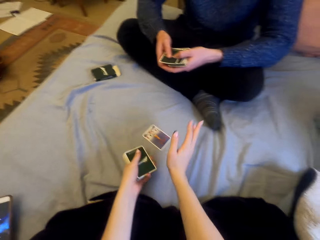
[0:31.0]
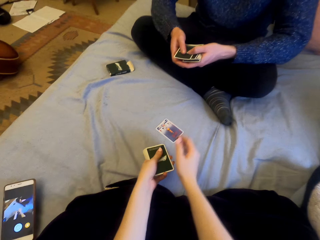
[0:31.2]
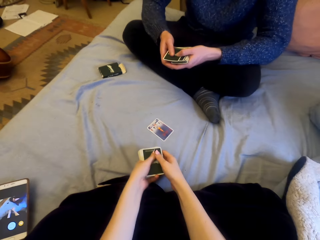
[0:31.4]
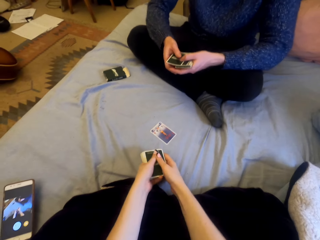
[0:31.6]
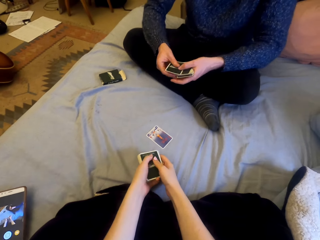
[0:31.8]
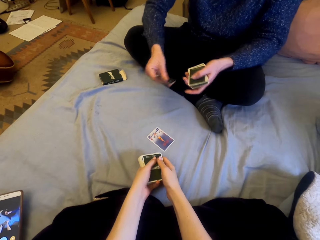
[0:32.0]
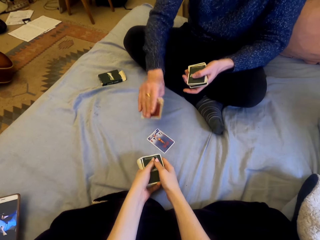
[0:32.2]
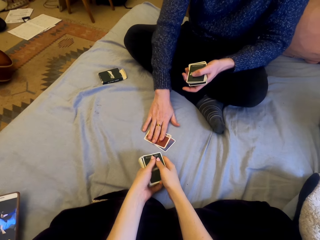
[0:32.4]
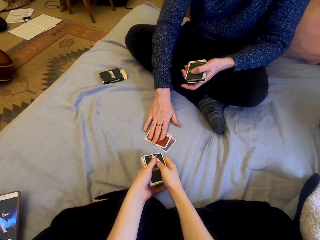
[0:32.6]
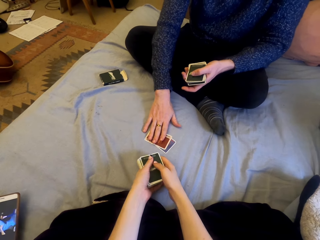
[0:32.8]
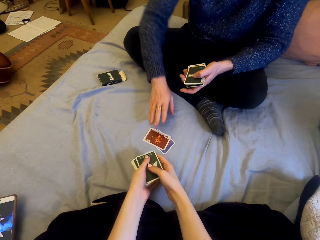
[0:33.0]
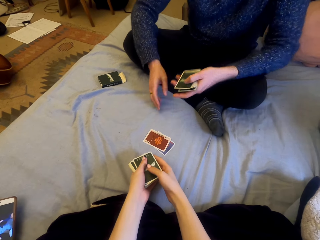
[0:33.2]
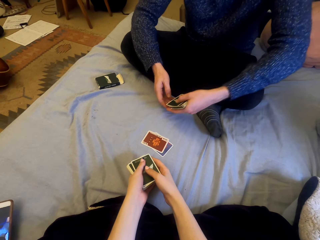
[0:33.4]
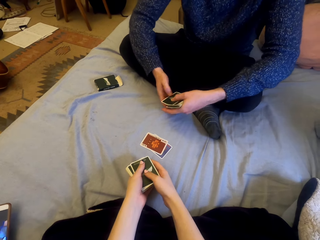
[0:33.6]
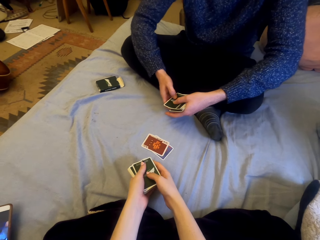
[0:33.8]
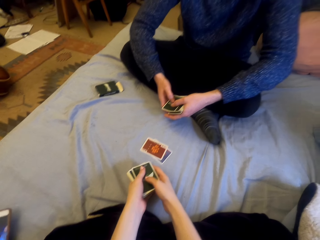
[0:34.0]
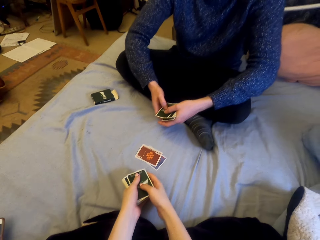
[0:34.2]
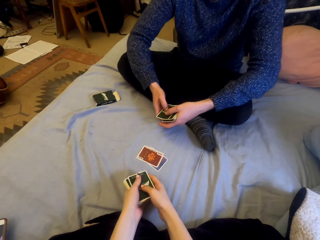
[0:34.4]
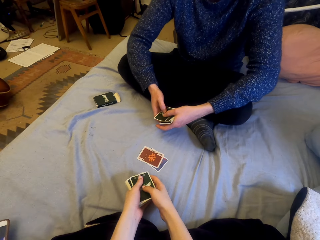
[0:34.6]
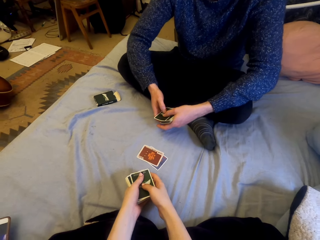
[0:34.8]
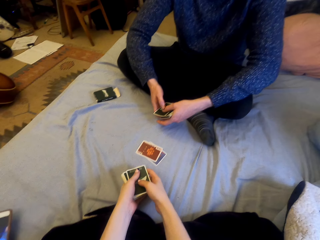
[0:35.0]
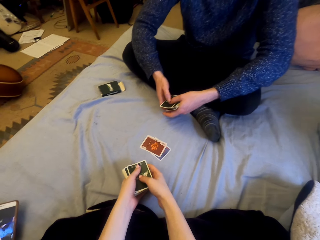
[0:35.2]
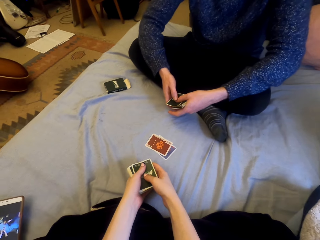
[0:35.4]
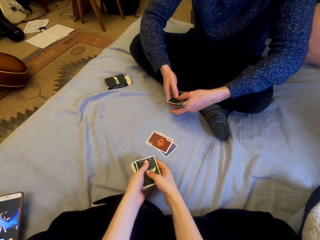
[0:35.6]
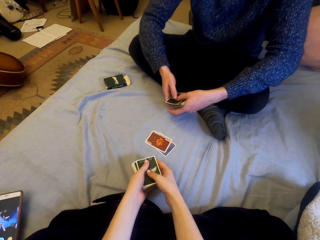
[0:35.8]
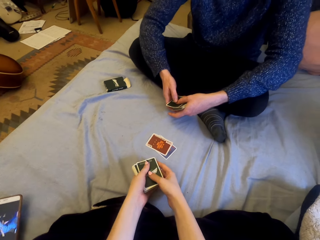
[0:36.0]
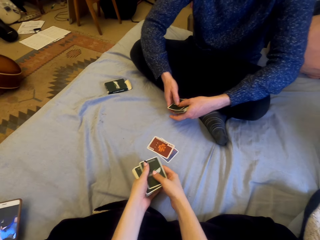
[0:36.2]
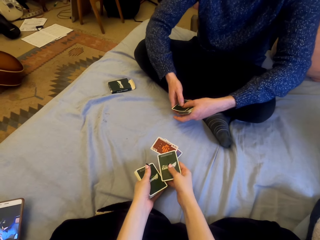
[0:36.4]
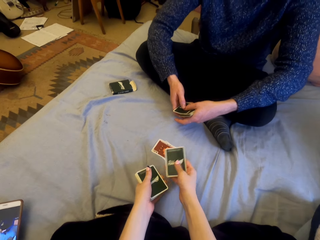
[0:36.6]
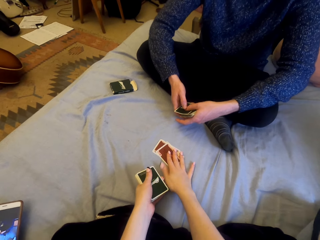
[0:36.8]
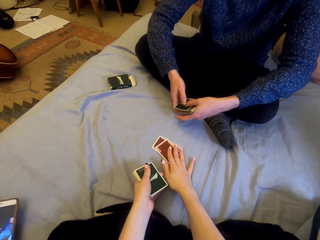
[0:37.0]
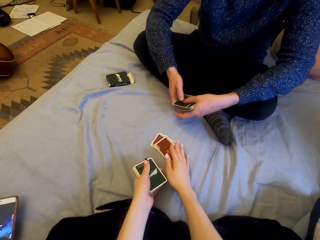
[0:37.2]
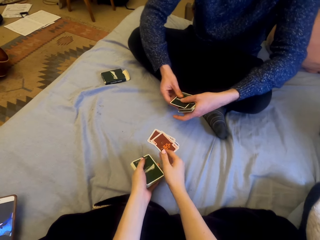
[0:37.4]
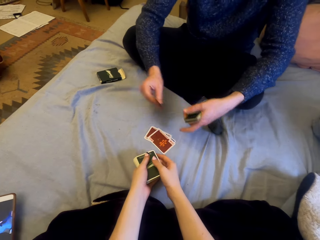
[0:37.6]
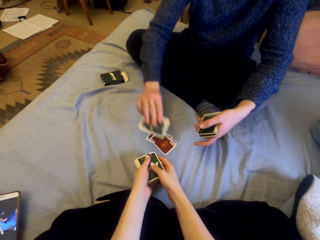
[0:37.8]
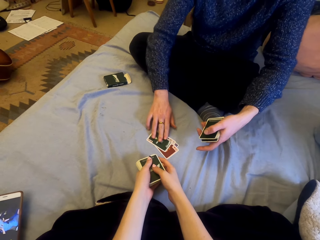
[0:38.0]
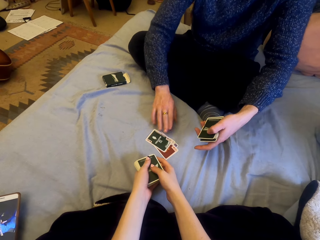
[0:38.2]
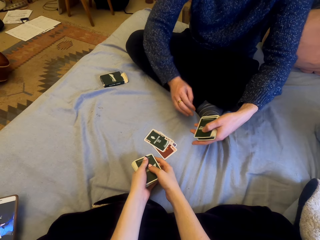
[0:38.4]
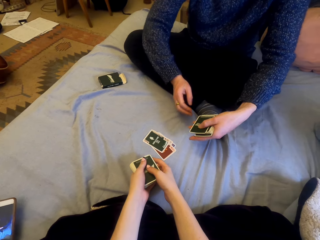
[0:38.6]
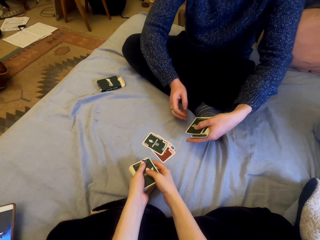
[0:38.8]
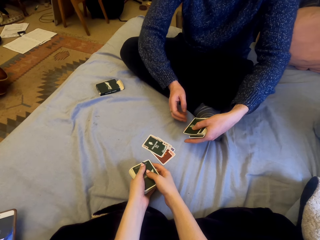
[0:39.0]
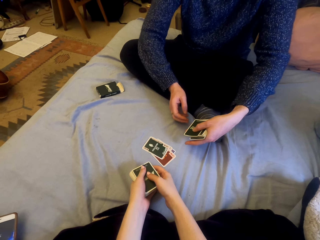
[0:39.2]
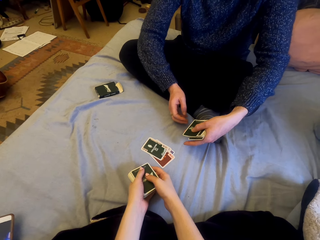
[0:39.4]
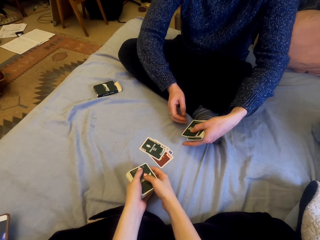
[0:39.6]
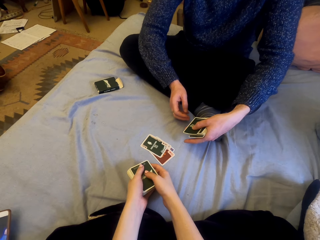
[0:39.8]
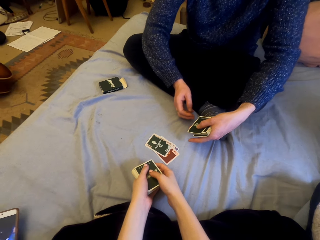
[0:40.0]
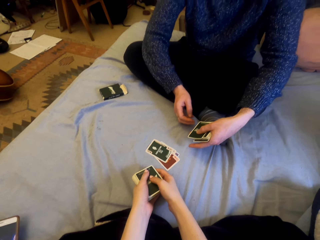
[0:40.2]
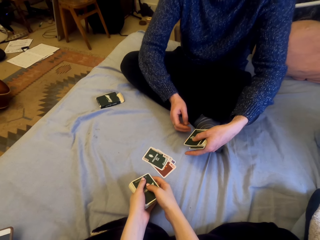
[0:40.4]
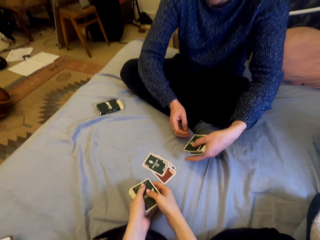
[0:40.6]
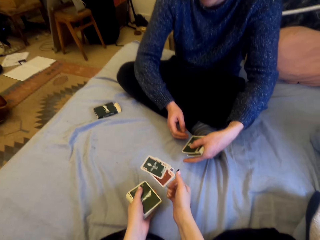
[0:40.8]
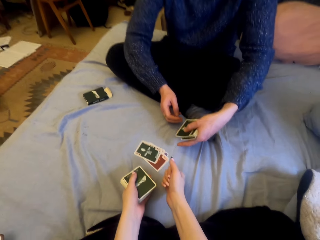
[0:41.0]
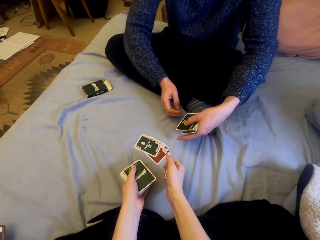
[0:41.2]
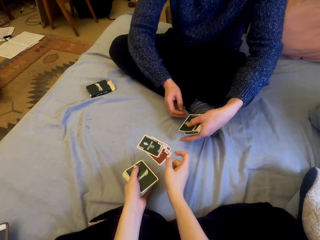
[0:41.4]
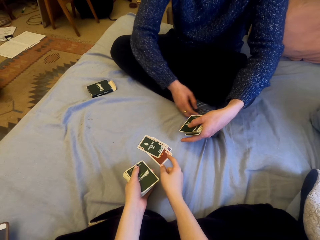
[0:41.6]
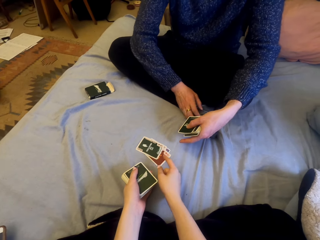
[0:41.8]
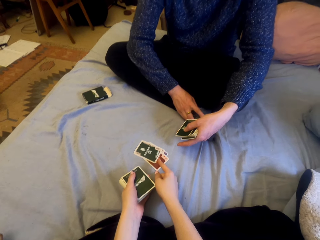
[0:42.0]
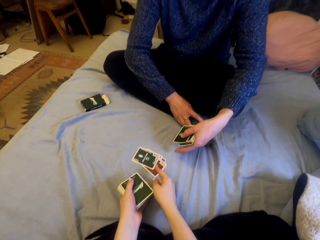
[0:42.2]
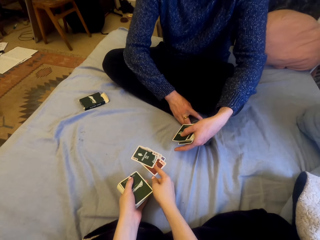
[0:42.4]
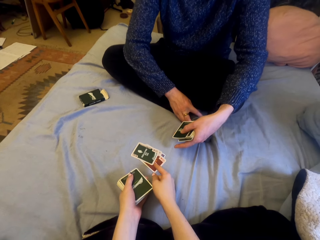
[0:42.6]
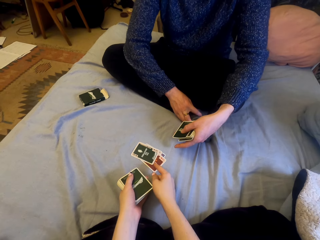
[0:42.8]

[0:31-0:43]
The camera wearer talks with a man. The man puts the cards on the sheet. The camera wearer puts the cards on the sheet. The man puts the cards on the sheet.

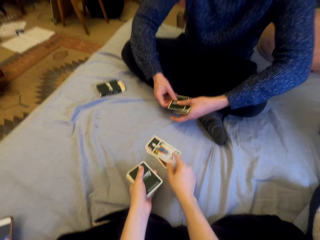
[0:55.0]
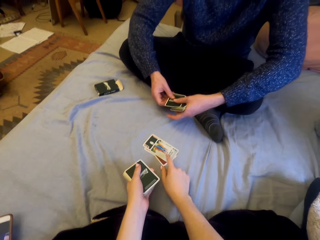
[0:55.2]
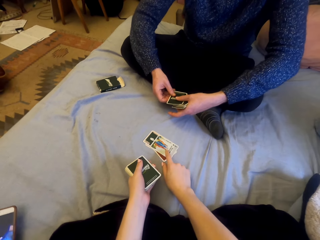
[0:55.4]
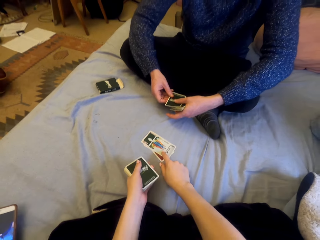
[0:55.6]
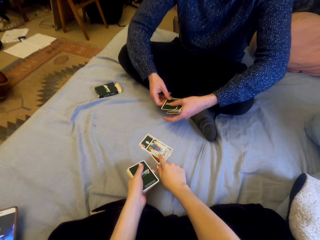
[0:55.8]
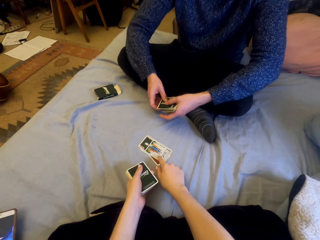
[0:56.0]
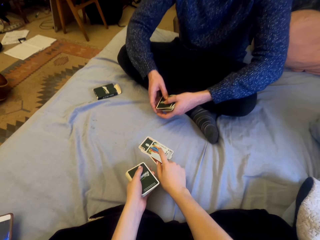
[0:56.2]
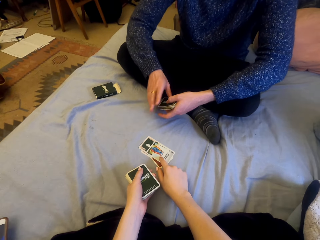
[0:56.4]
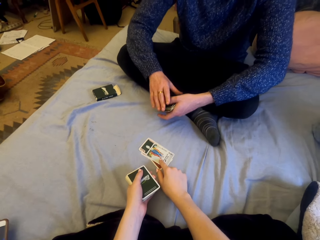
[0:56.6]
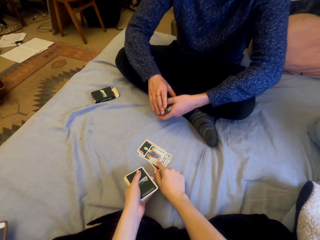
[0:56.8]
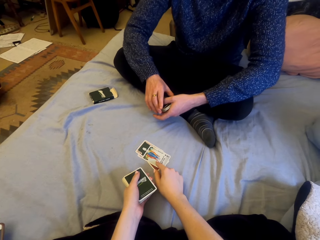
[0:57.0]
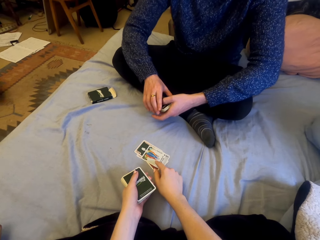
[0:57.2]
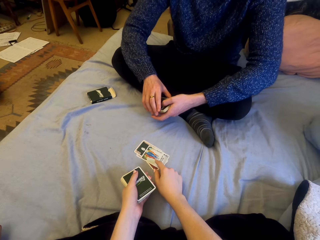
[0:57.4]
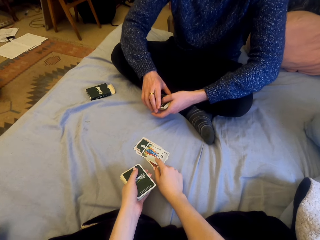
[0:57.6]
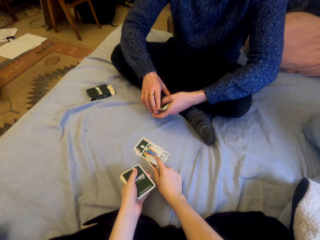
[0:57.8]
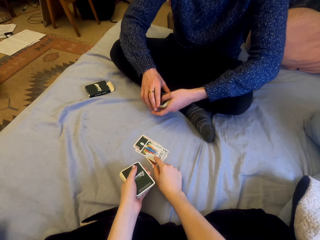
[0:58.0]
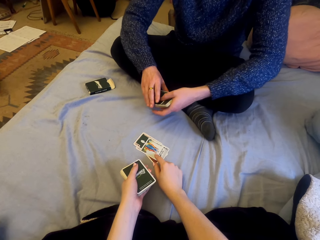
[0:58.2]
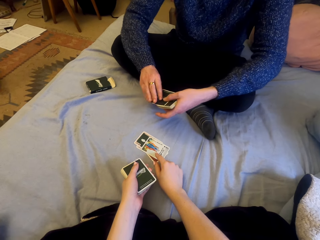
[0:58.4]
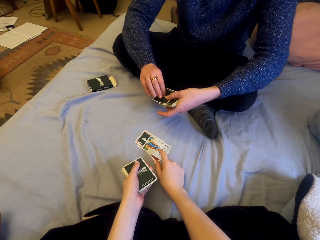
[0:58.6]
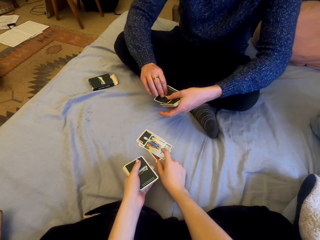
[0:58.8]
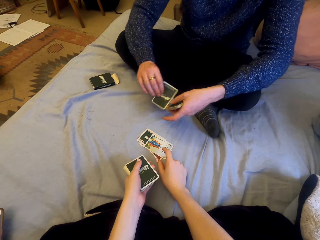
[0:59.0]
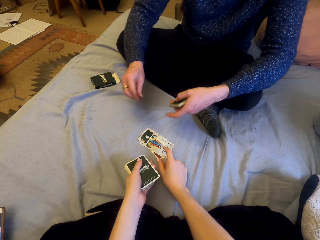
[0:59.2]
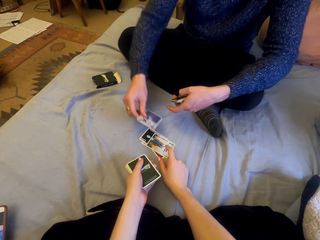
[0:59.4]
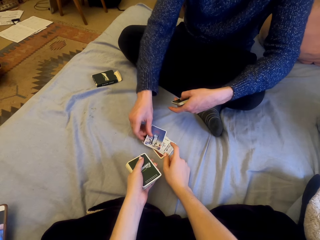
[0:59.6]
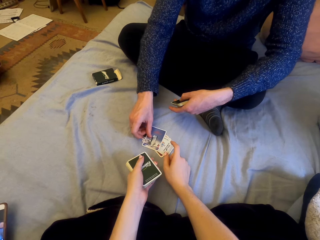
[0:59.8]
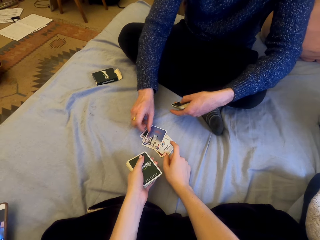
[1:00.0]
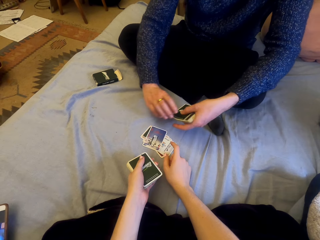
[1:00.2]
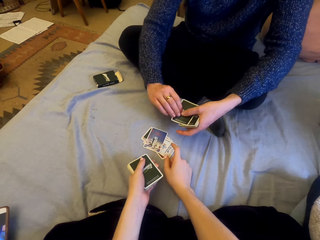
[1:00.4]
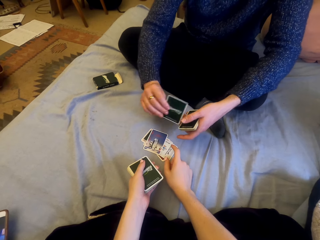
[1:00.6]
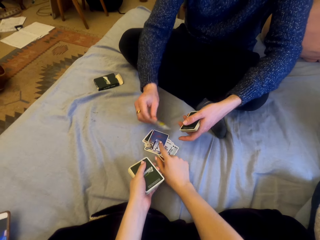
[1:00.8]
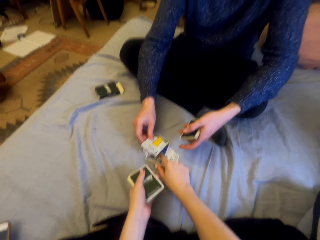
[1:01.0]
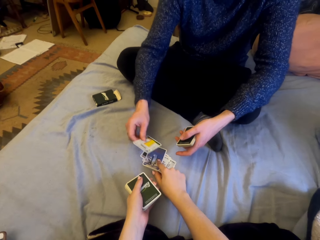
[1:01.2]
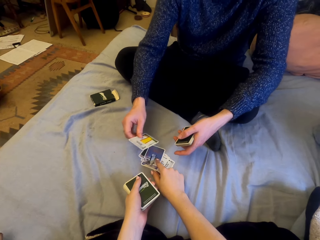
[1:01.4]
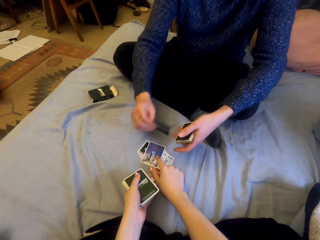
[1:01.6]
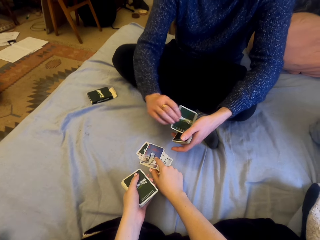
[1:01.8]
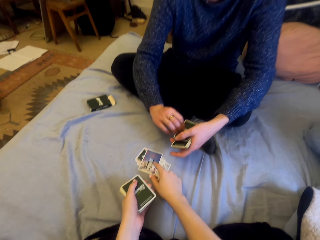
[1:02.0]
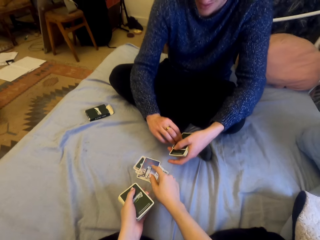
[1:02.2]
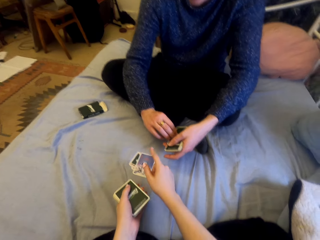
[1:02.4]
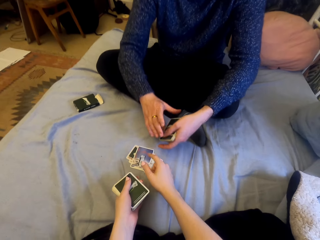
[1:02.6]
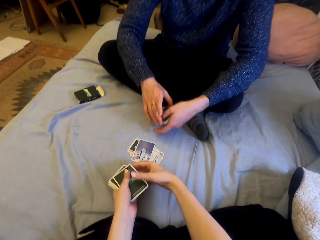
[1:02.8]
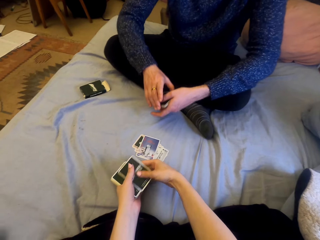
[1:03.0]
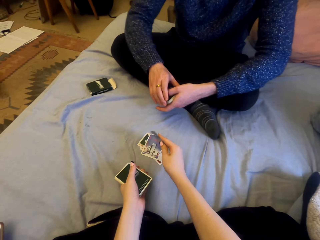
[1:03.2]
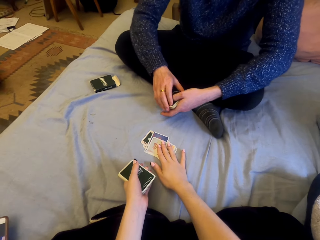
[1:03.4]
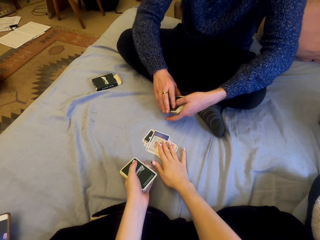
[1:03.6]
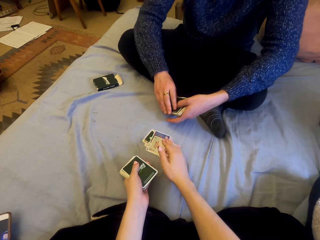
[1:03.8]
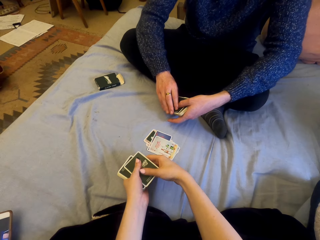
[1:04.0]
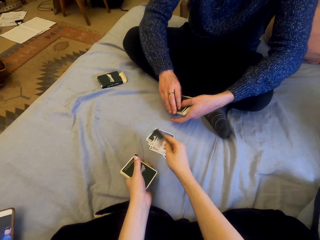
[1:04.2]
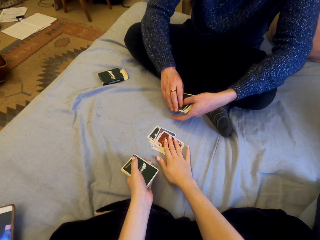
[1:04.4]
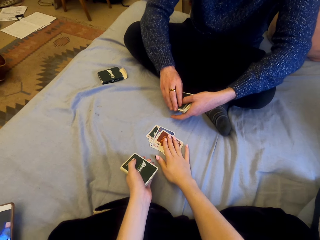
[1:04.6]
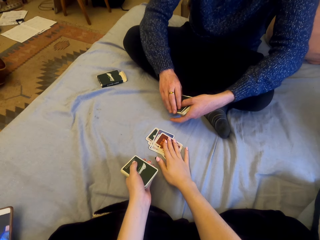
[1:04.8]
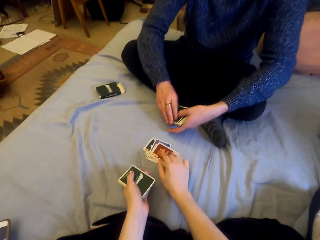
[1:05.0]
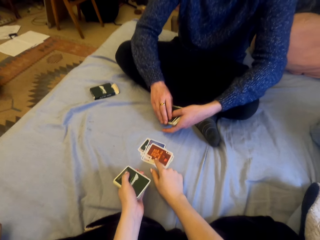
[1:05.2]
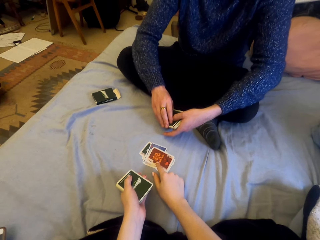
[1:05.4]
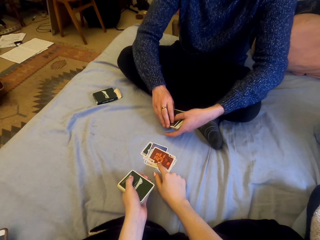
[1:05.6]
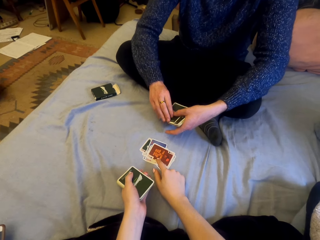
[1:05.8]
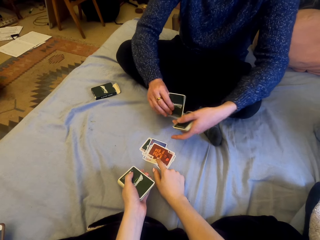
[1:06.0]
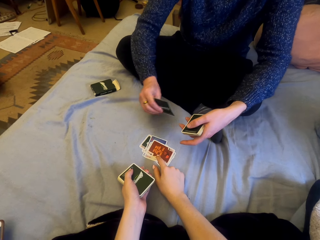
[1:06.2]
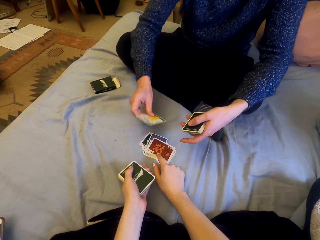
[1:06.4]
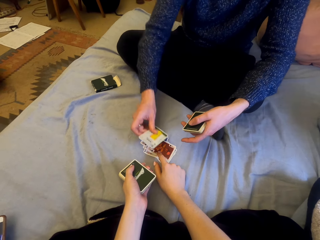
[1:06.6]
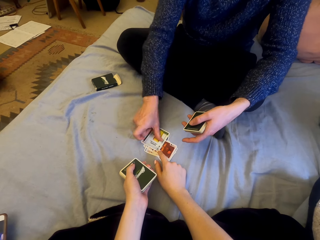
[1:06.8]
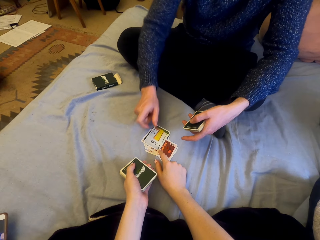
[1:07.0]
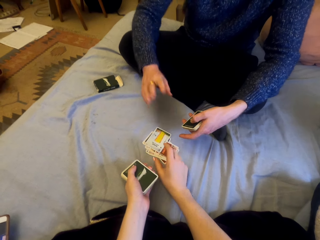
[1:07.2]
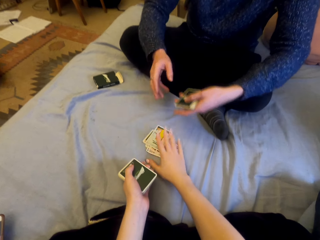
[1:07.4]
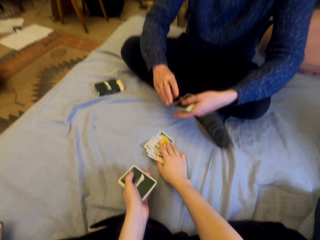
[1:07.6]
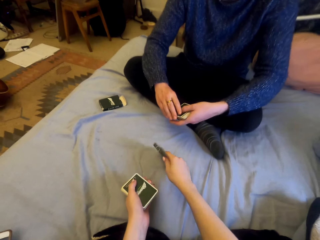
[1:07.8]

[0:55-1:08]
The camera wearer puts the cards on the sheet. They touch the cards. A man puts the cards on the sheet. The camera wearer touches the cards. They put the cards on the sheet. They put the cards on the sheet again. The man puts the cards on the sheet.
